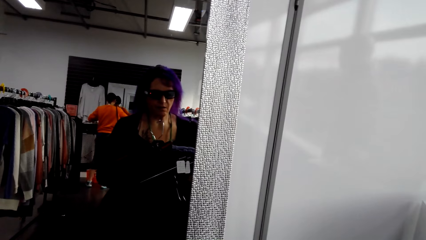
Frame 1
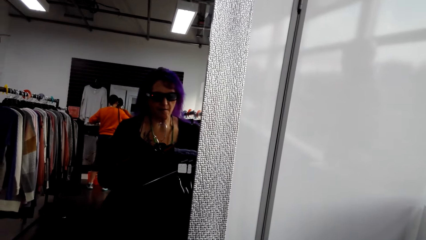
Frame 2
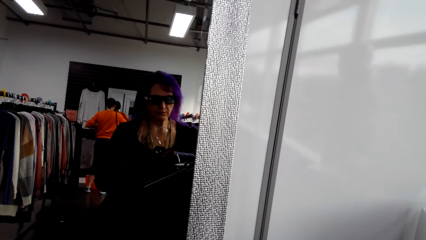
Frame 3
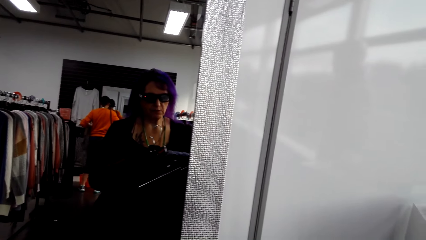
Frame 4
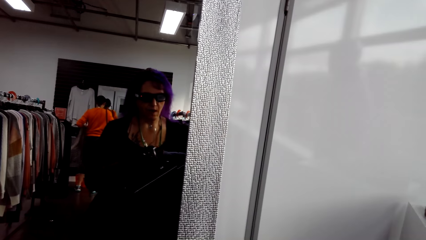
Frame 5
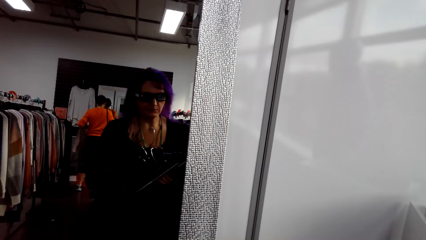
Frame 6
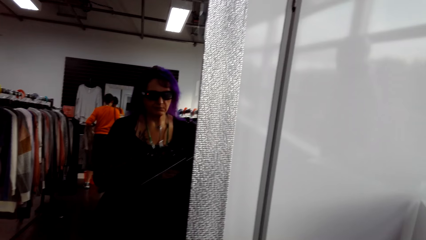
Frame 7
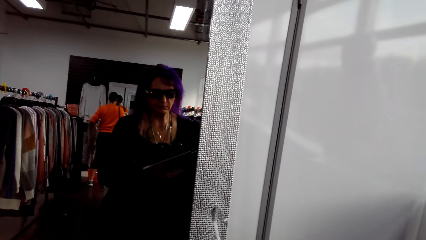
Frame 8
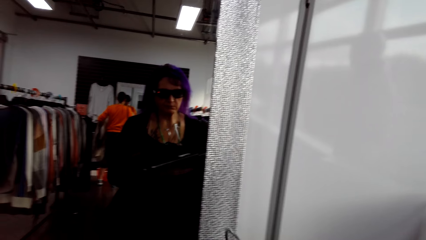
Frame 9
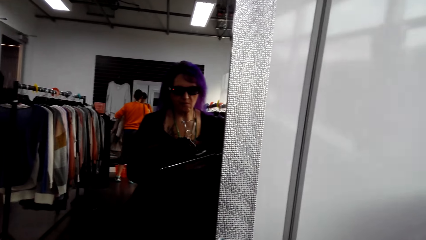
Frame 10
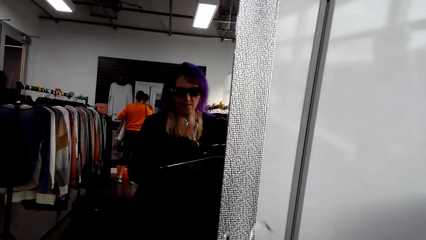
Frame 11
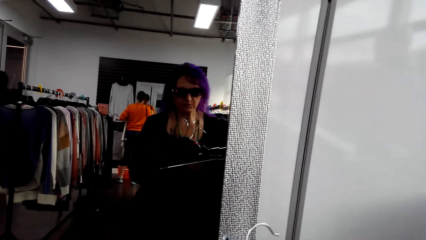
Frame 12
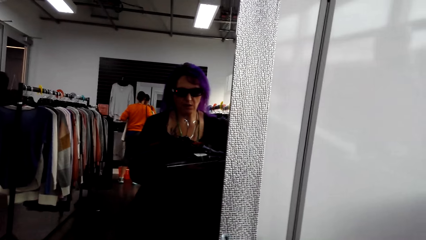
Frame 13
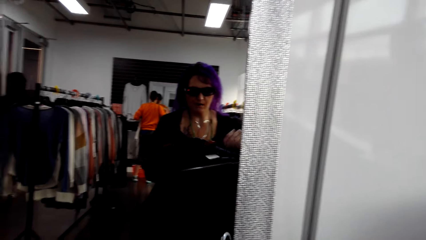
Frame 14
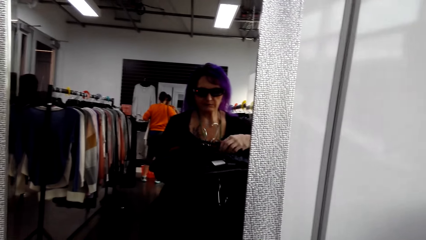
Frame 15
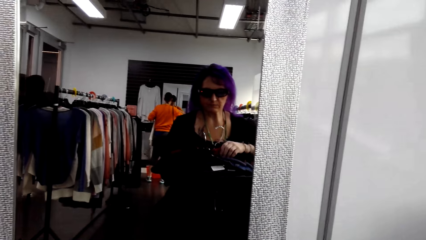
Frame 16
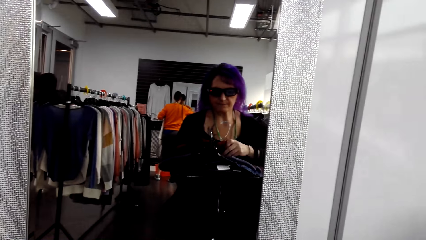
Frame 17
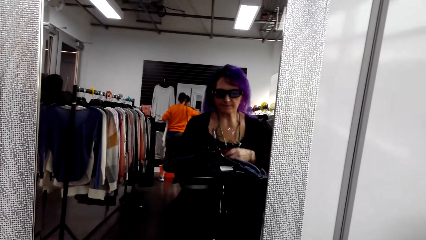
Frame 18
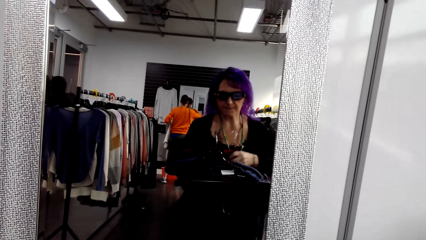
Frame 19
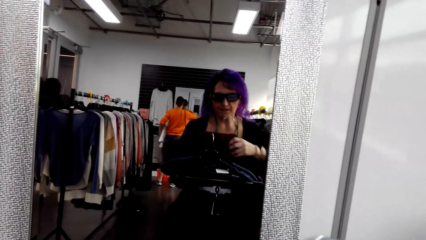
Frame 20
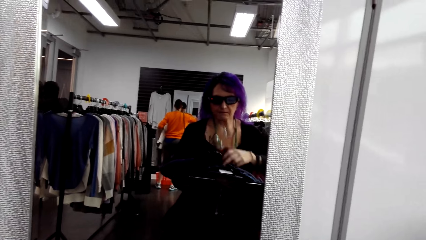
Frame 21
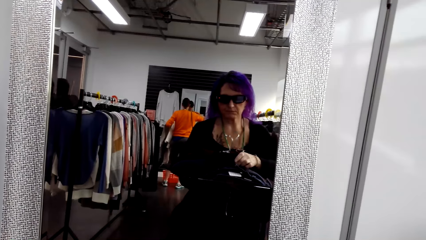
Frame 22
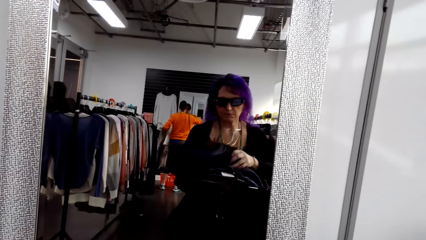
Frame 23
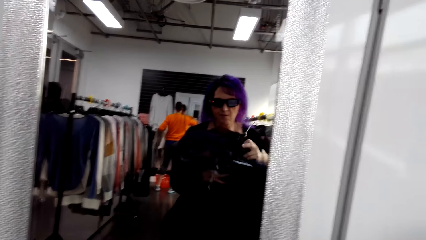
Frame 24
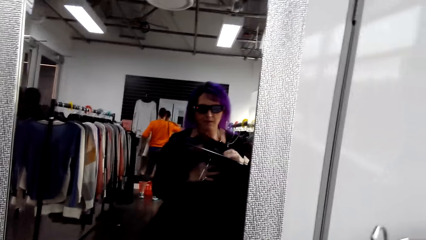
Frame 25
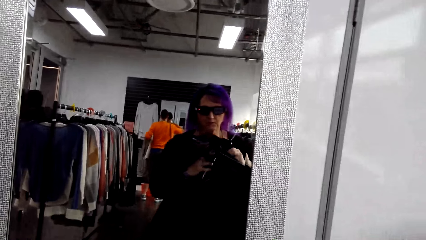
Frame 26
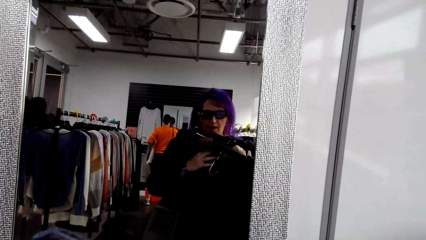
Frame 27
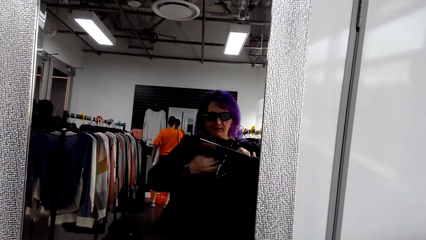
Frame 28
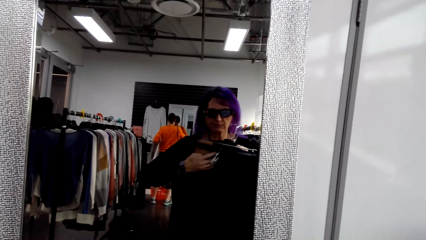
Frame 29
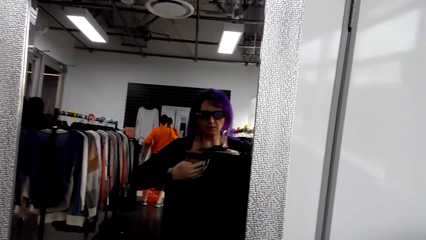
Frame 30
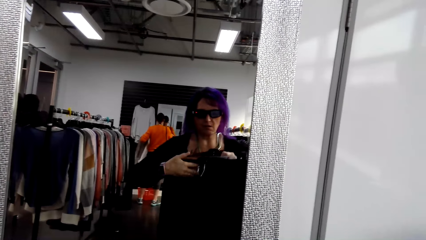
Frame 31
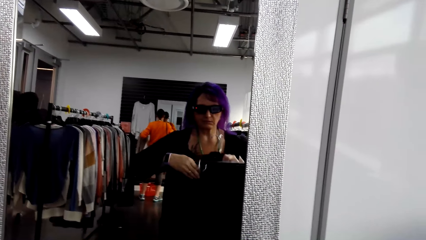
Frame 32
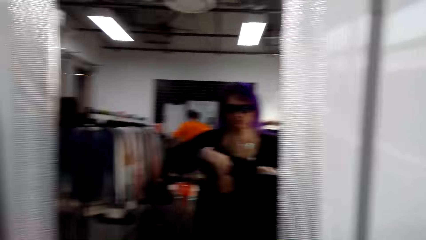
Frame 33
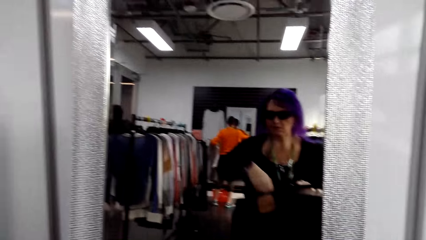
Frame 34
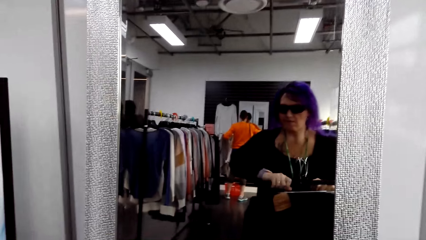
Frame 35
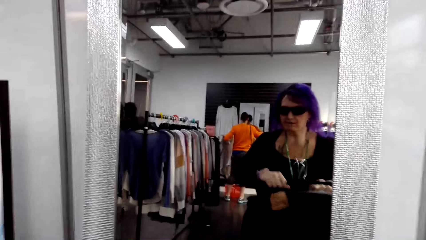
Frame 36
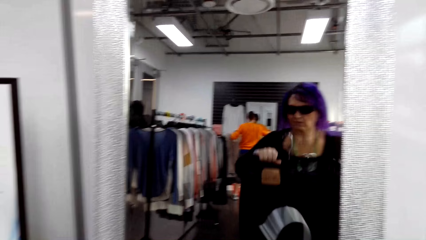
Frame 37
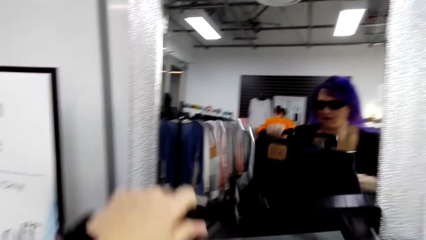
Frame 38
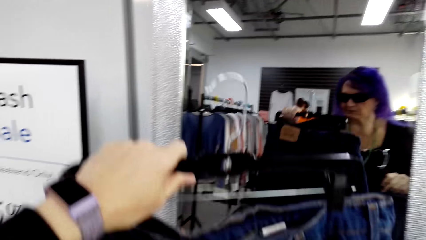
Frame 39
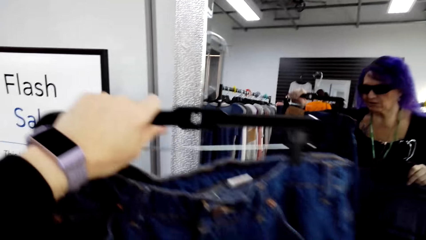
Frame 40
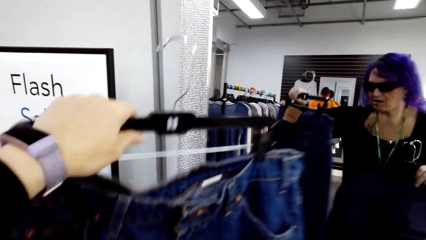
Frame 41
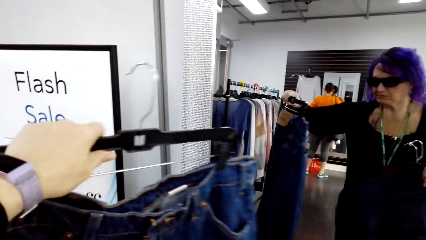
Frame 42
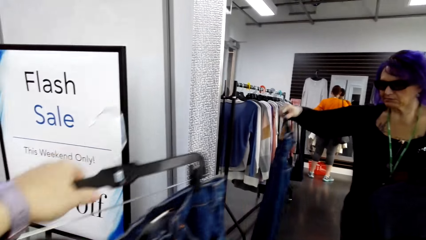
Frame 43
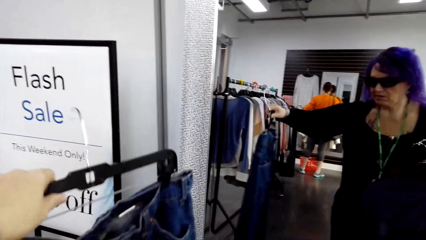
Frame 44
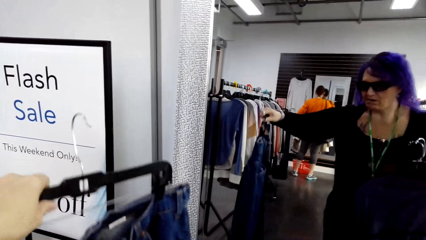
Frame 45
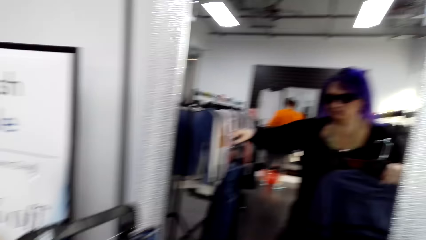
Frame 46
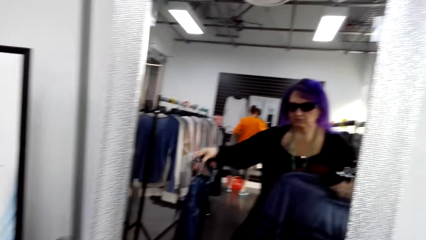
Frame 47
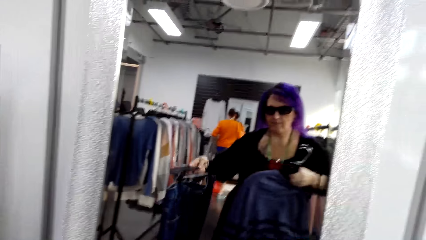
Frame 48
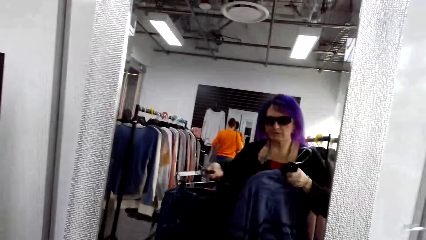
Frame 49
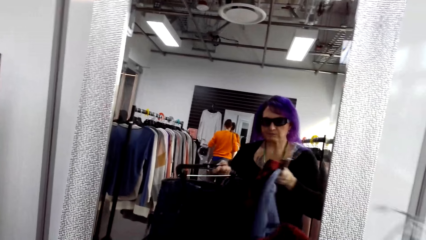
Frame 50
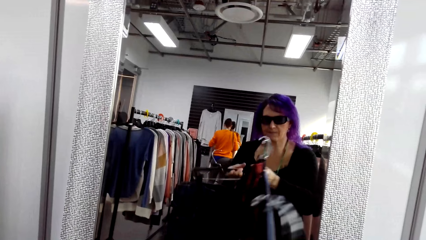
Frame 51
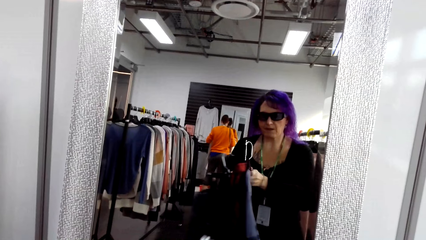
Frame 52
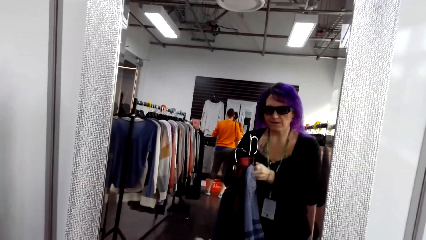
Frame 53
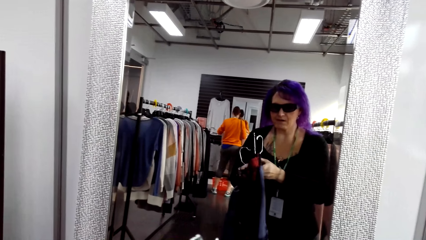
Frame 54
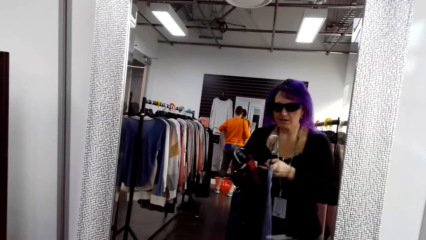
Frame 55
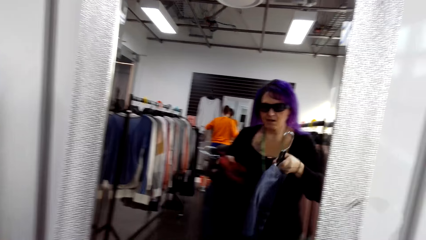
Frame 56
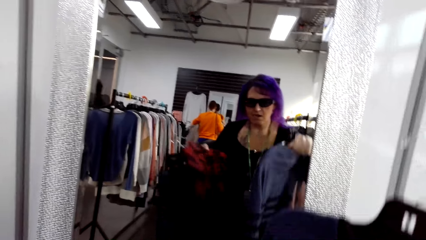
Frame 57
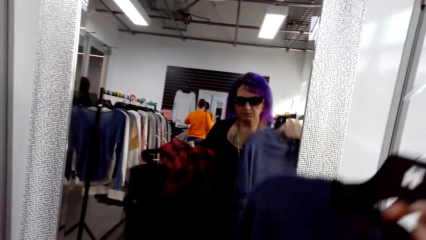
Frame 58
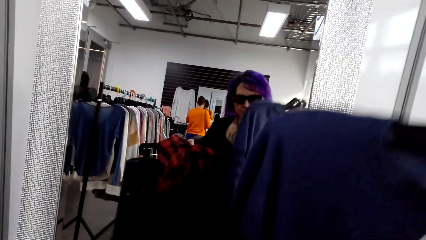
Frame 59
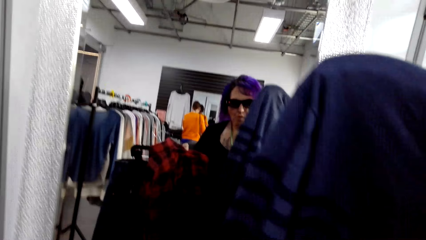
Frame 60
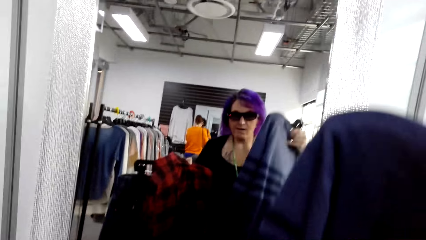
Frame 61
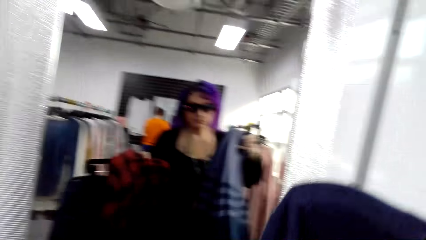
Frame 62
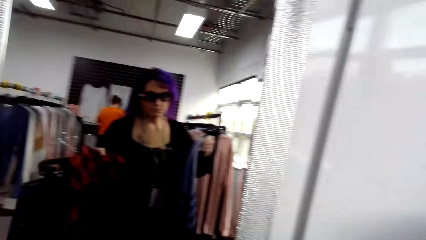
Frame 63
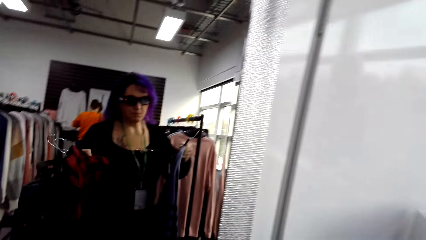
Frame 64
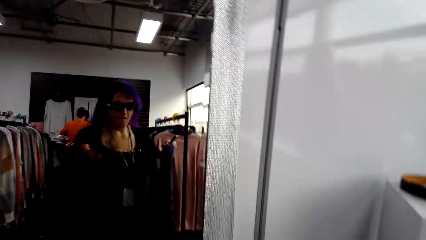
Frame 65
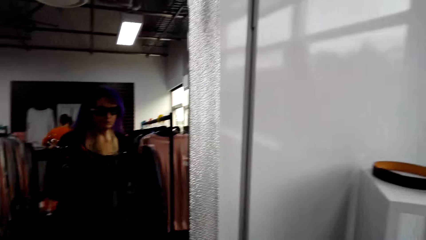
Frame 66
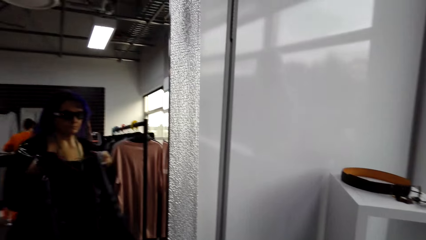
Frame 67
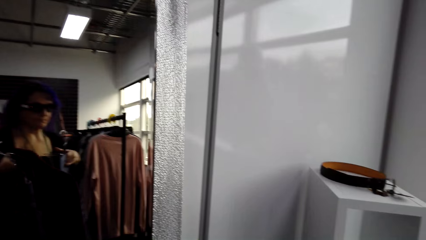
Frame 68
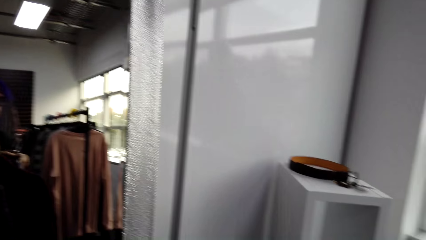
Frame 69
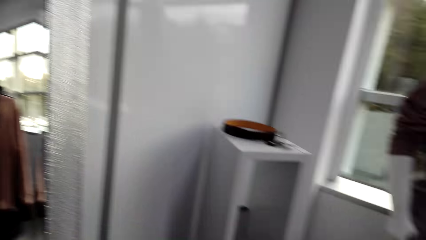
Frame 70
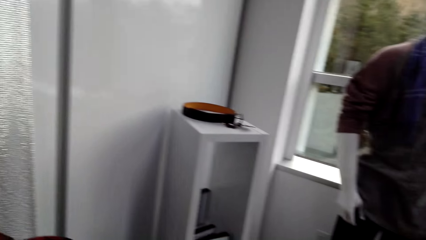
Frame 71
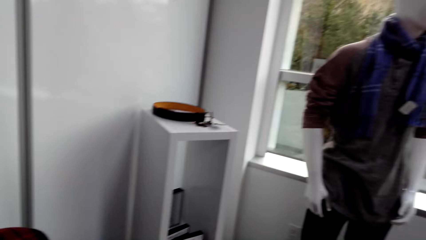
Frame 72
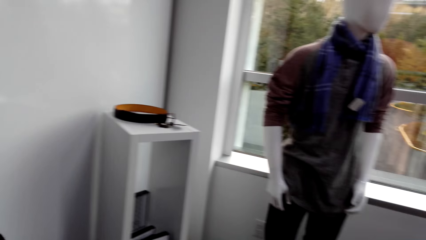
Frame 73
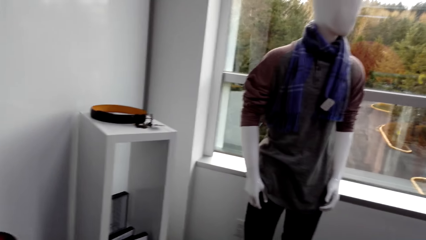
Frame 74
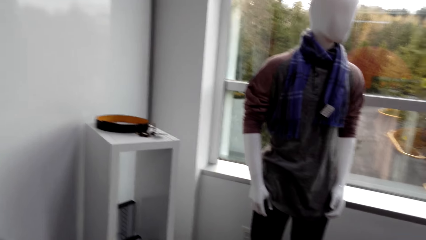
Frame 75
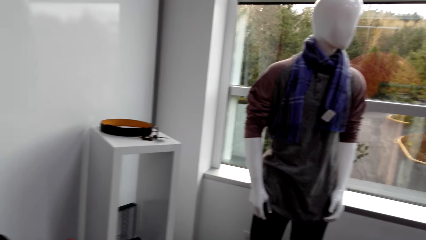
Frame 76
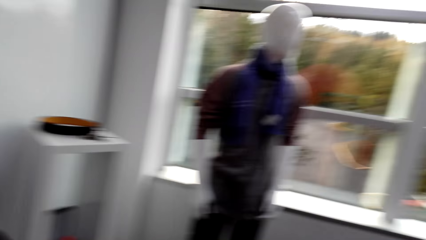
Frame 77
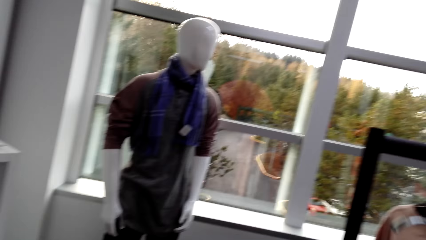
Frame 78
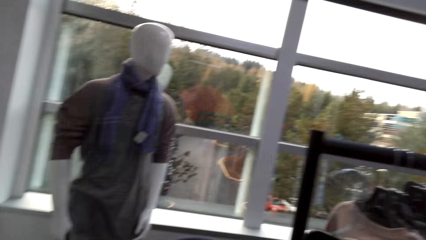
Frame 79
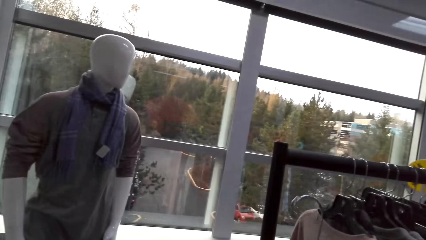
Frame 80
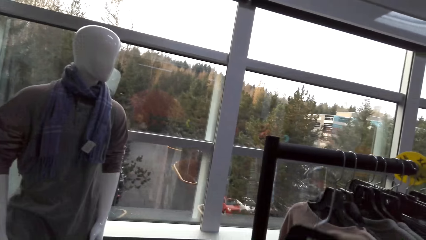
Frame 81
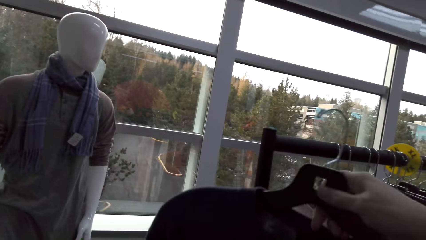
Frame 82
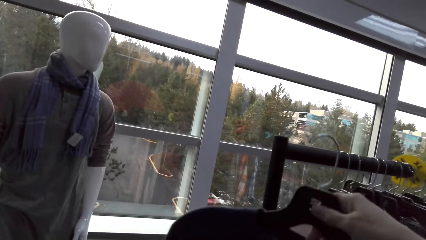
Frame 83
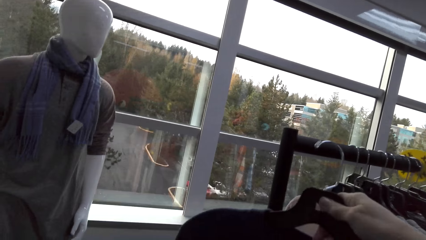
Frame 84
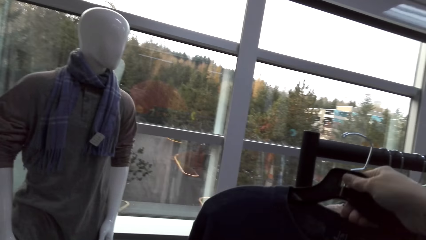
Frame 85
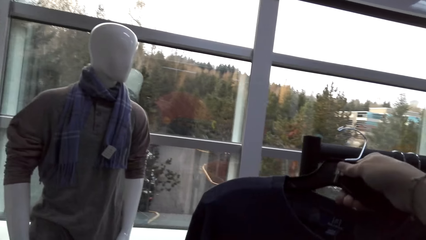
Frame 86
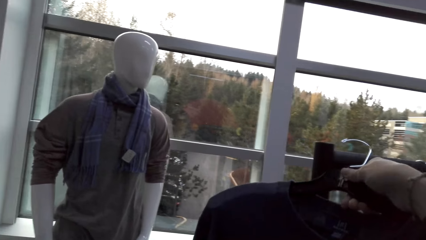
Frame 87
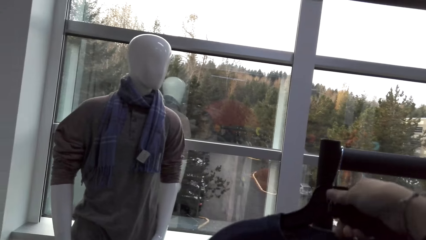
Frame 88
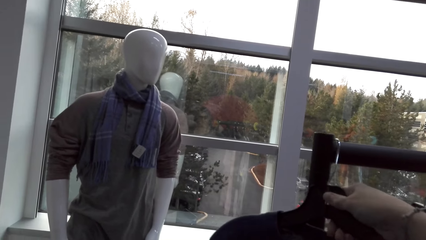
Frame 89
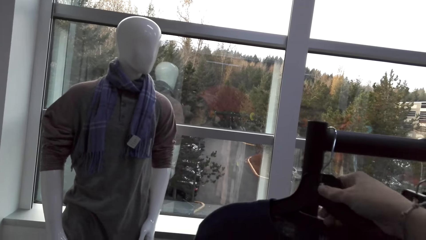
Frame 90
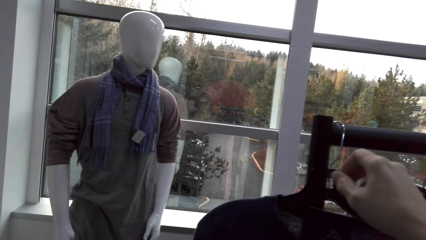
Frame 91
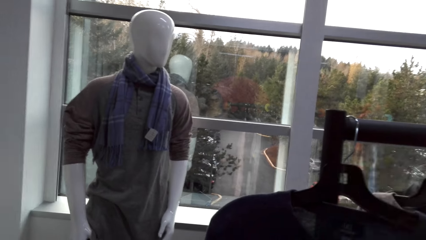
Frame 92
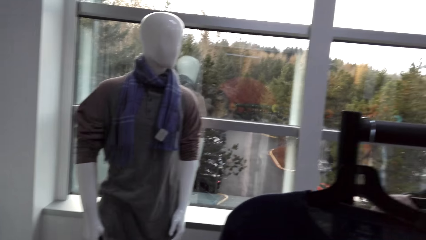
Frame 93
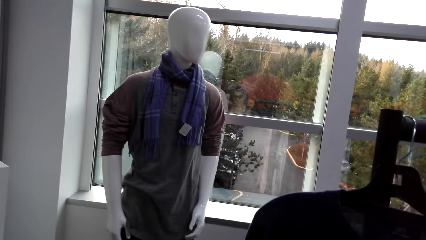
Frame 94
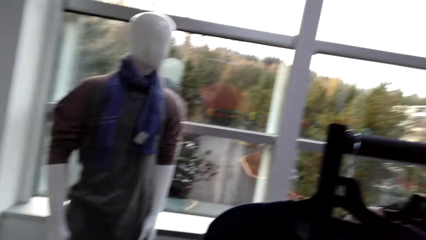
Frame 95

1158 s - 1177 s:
The camera wearer sorts the clothes. They put up the trouser. They turn around. They hang a sweater on a rack. They return the shirts.
